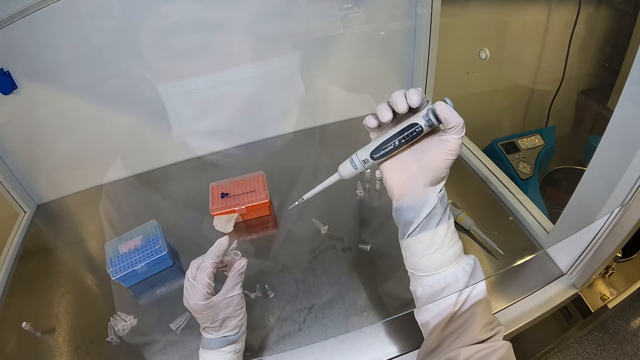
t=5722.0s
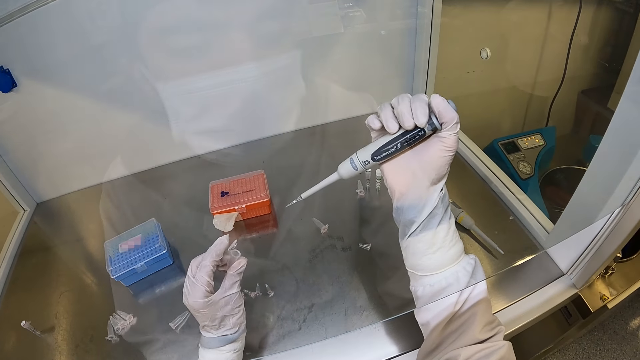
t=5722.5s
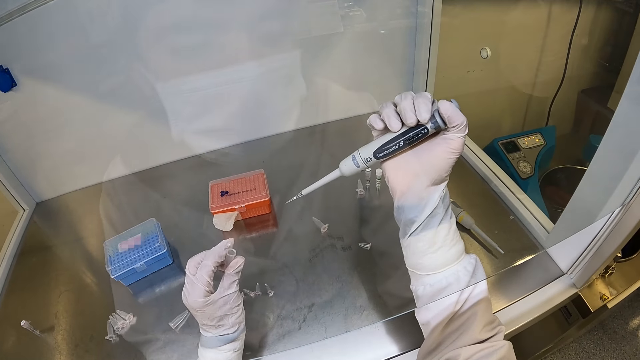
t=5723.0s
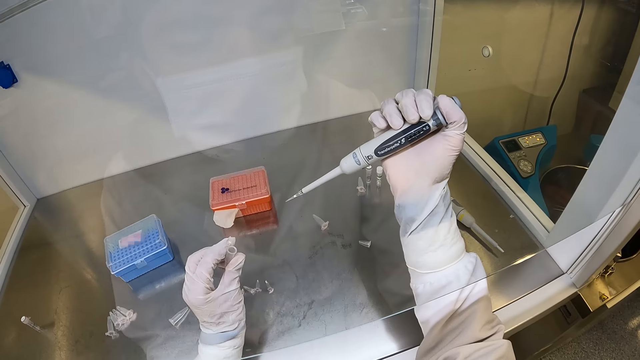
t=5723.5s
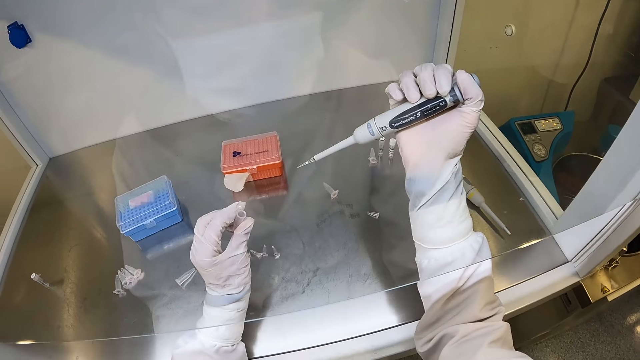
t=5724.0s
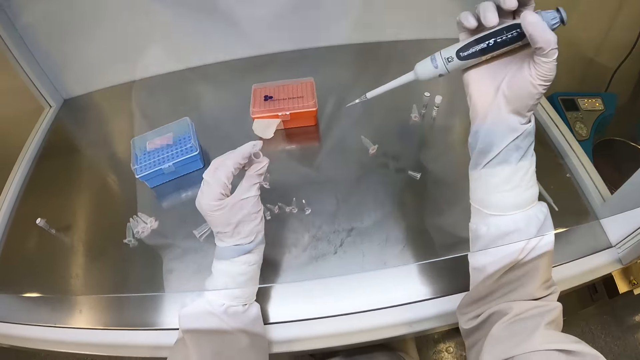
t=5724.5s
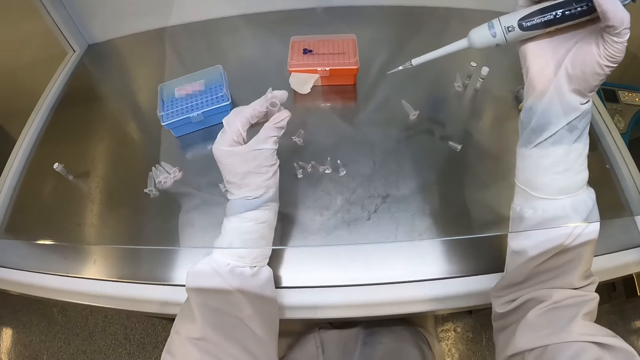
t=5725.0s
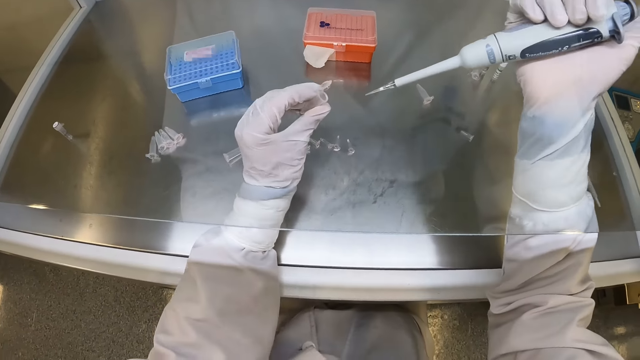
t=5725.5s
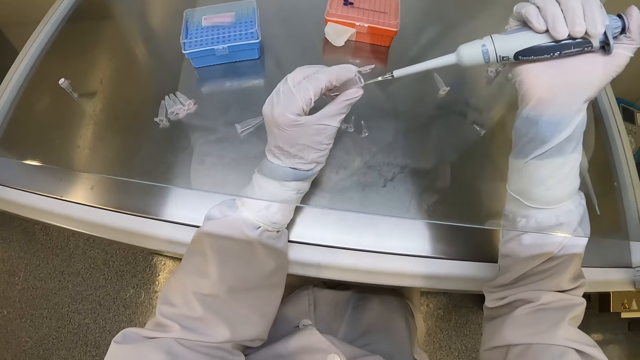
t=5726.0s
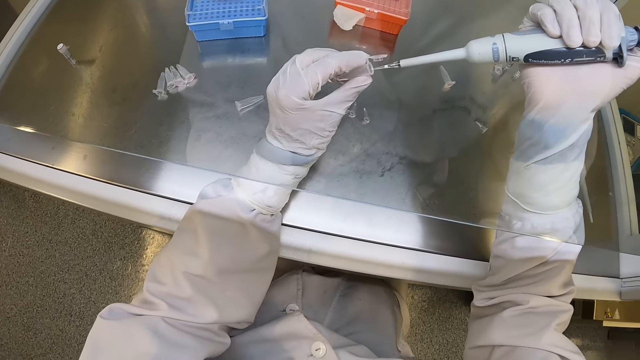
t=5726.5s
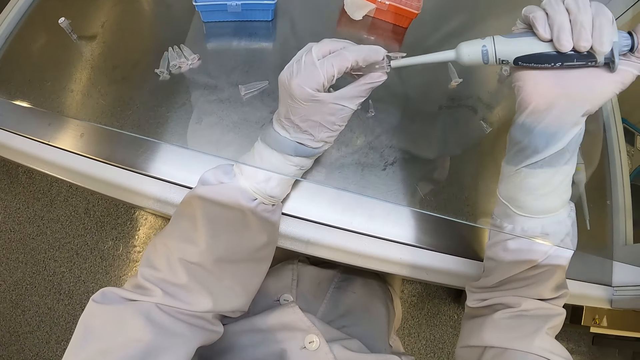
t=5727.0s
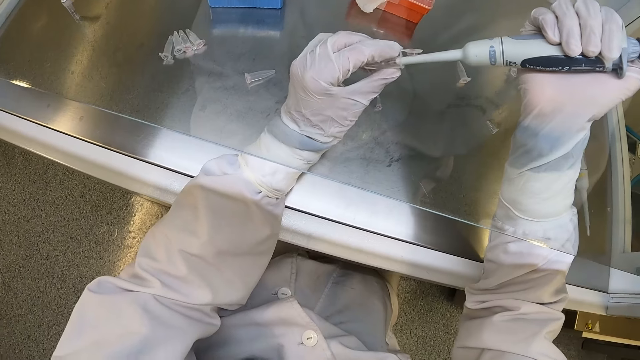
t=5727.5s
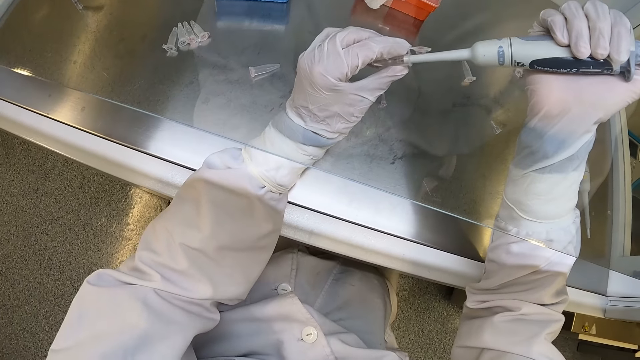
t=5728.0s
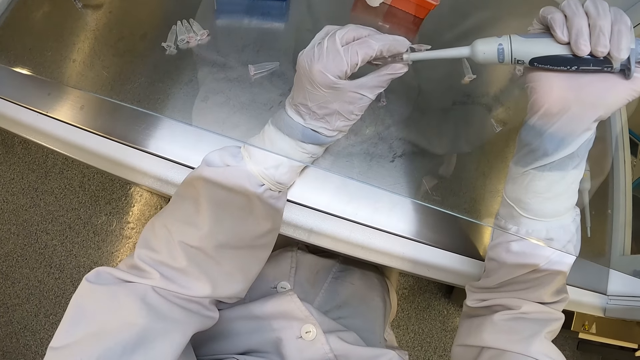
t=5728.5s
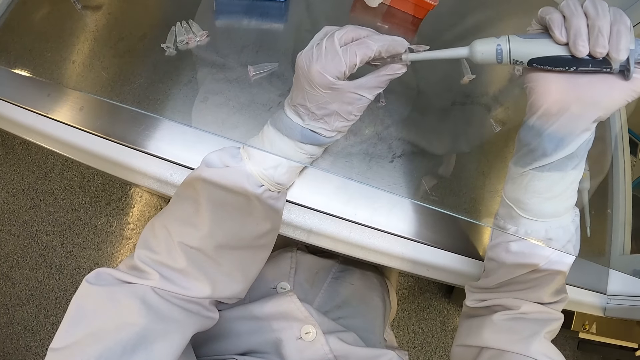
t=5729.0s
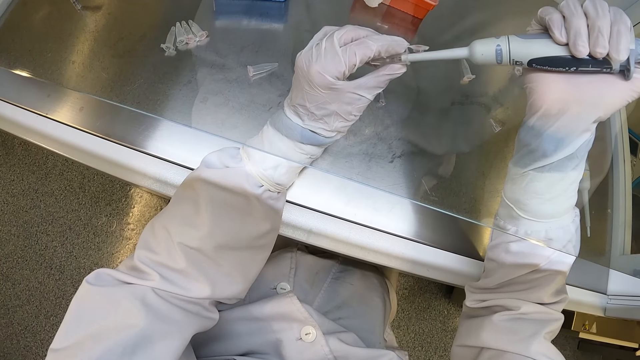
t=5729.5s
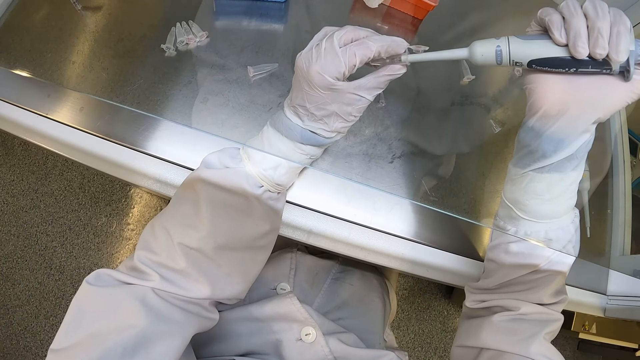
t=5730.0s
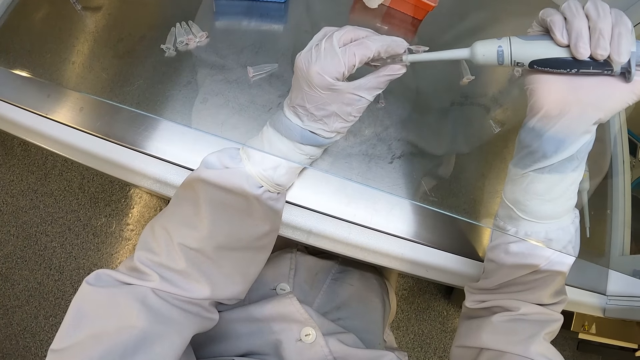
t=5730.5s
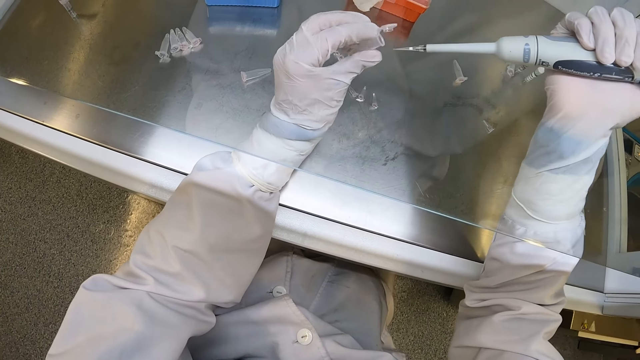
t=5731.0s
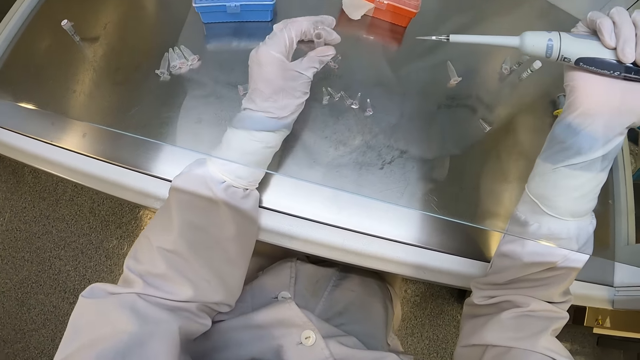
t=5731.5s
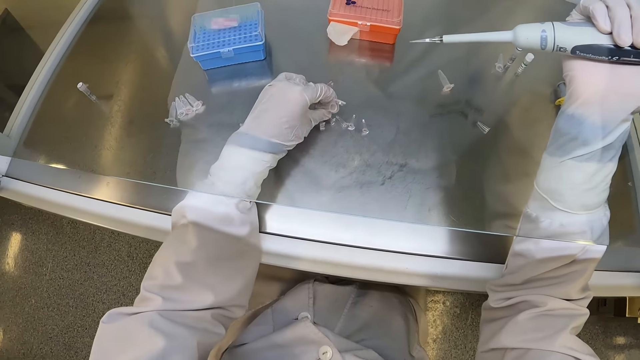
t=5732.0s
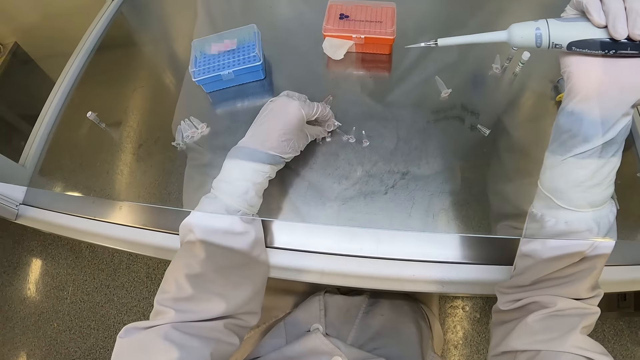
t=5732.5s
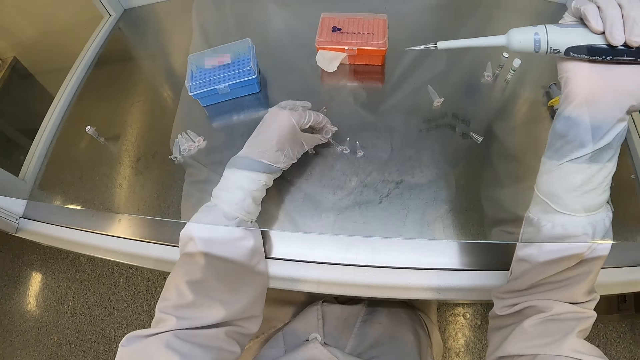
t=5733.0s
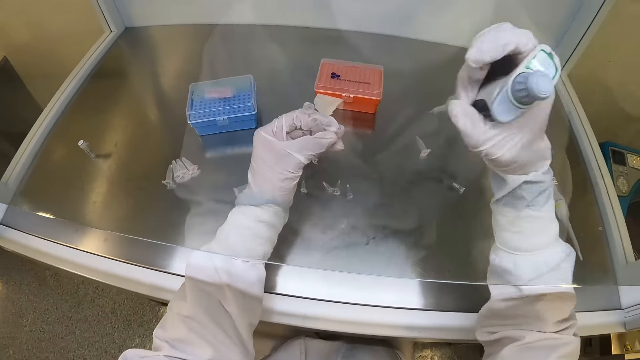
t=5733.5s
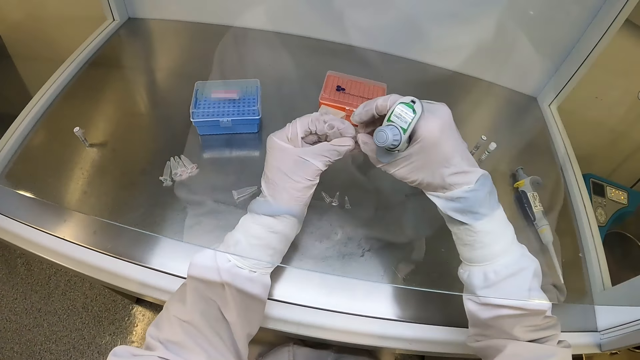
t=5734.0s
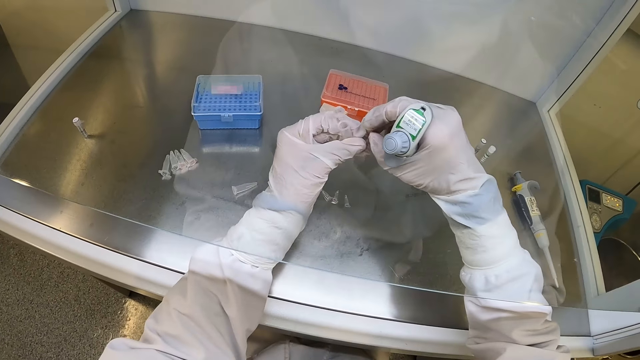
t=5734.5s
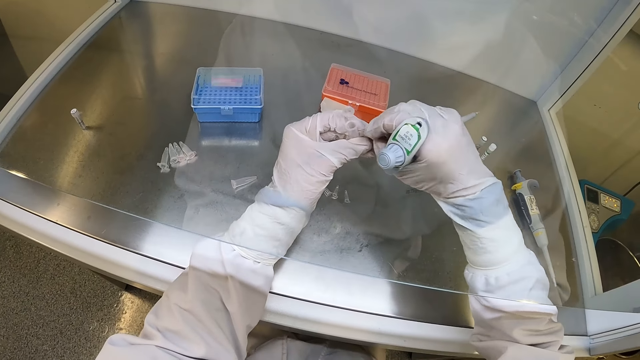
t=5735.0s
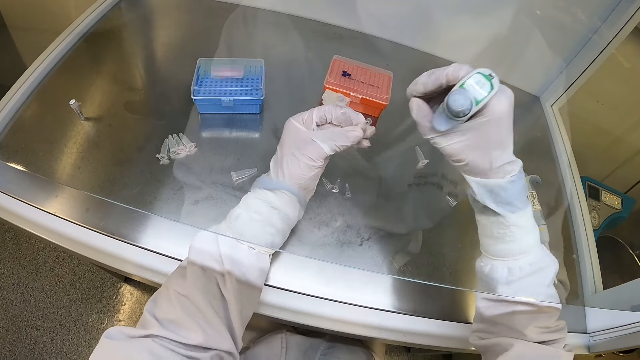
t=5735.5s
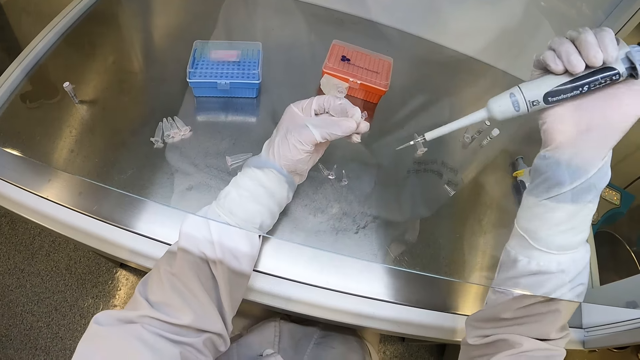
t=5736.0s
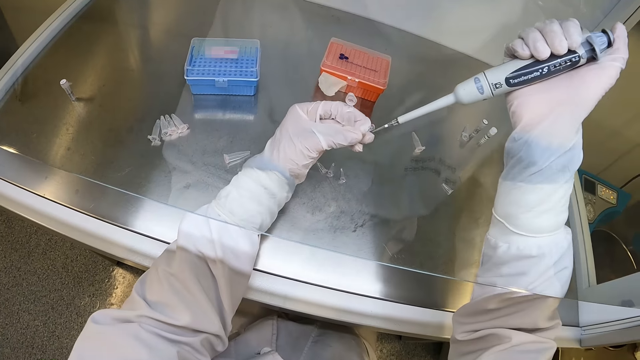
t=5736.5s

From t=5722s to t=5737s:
The camera wearer transfers some syrup into the centrifuge tube from the micropipette in his right hand. He picks up a centrifuge tube from the lab workbench with his left hand. He puts the test tube on the table. He opens the centrifuge tube in his left hand with his right hand.

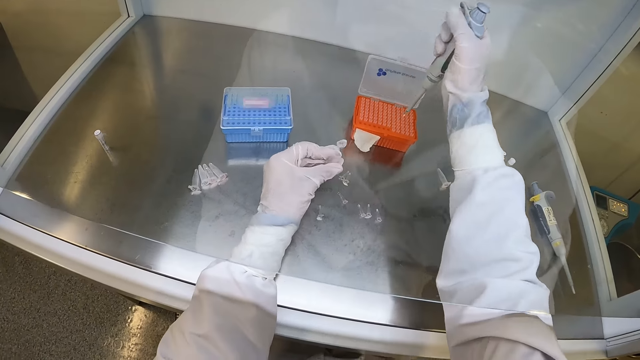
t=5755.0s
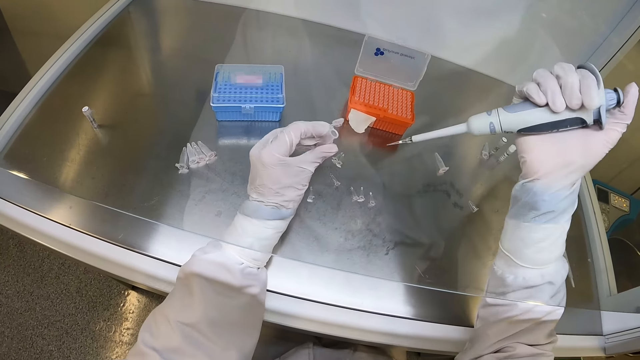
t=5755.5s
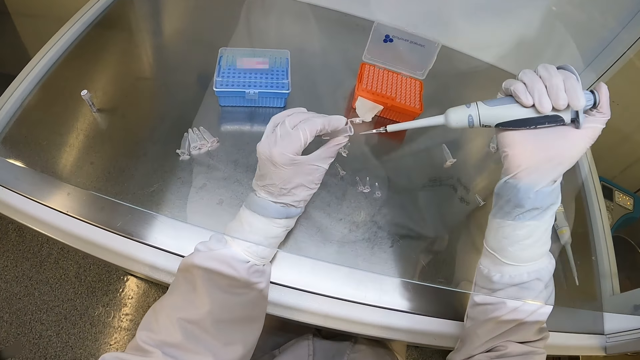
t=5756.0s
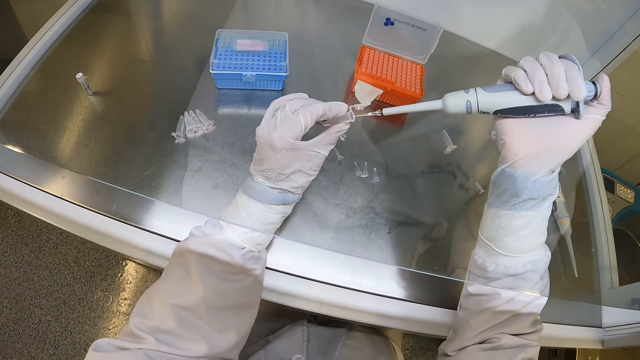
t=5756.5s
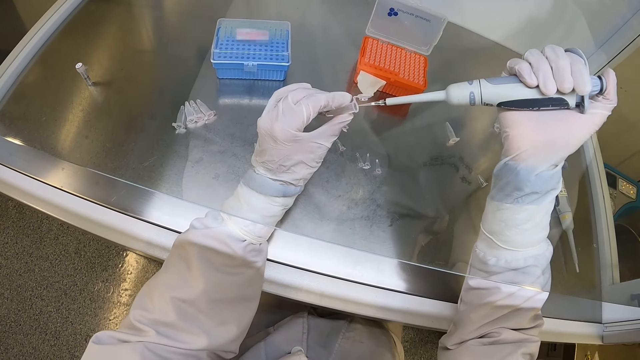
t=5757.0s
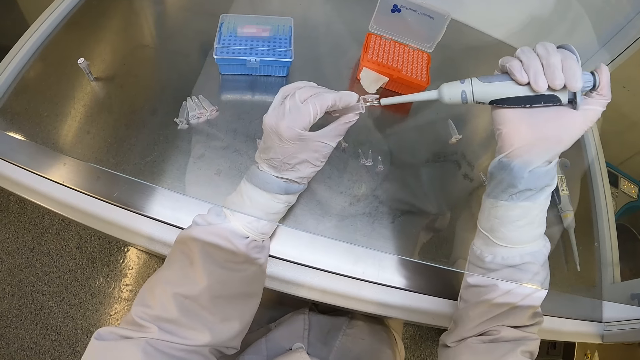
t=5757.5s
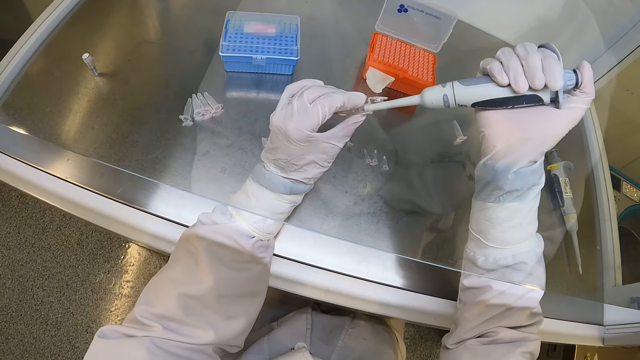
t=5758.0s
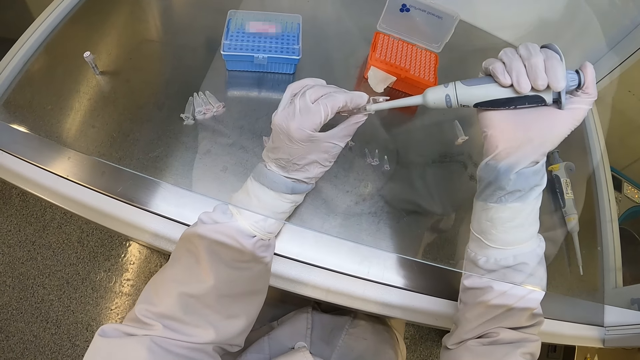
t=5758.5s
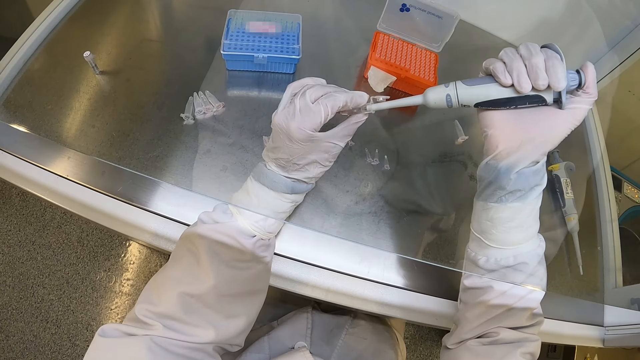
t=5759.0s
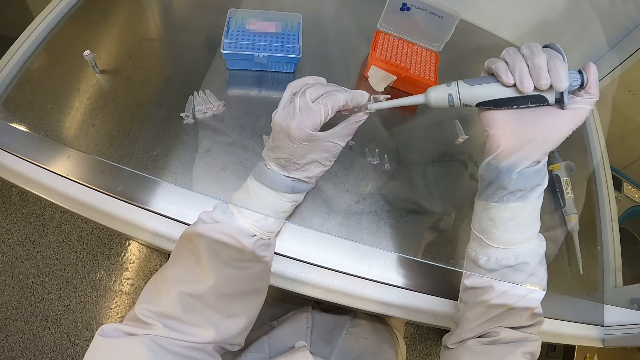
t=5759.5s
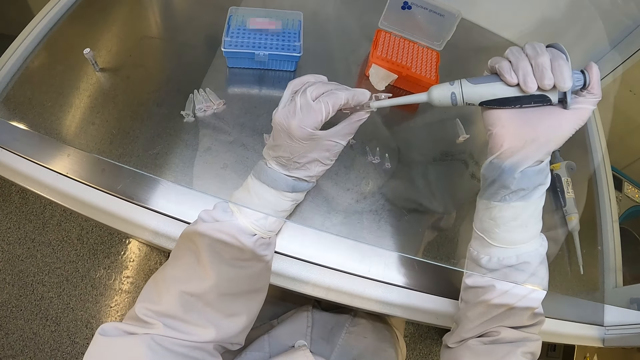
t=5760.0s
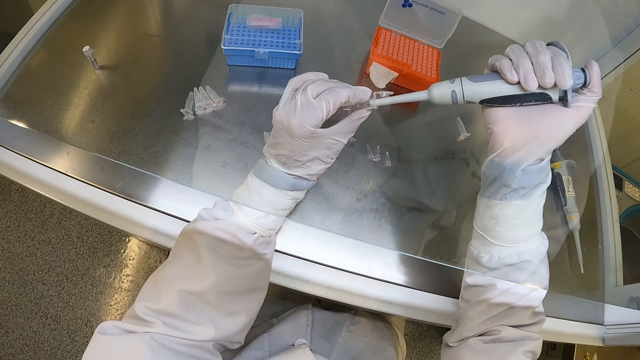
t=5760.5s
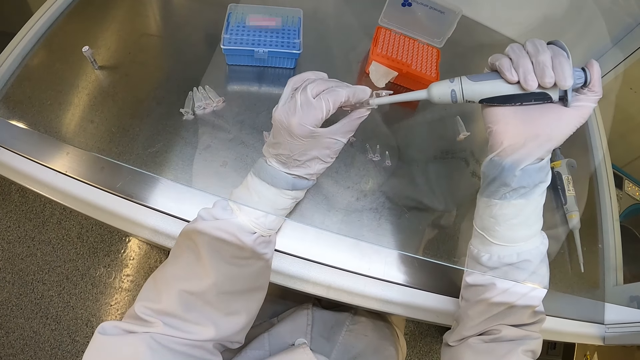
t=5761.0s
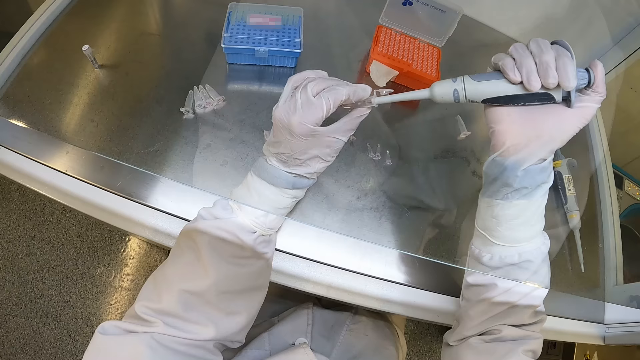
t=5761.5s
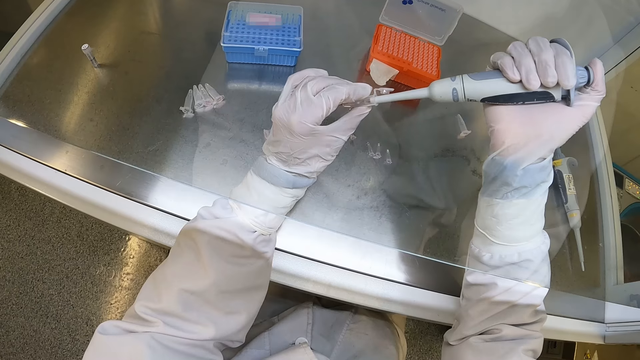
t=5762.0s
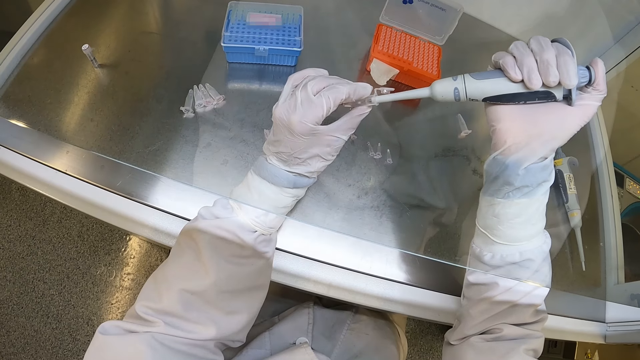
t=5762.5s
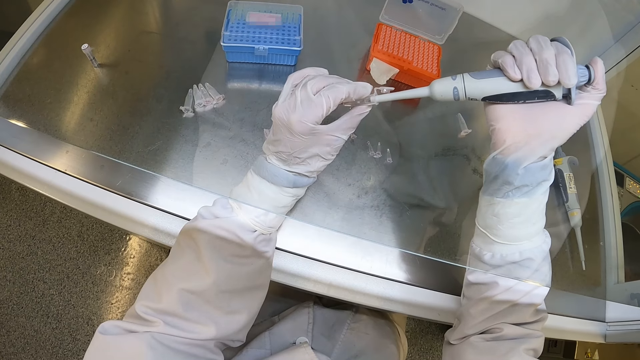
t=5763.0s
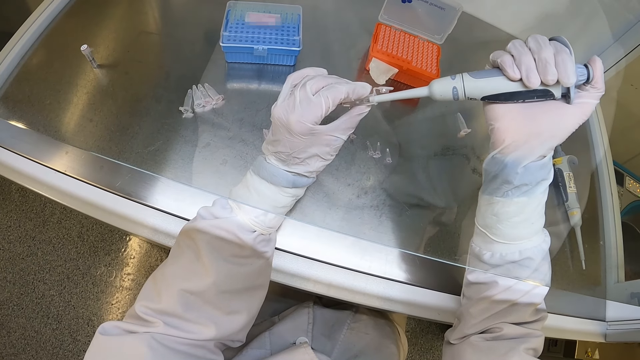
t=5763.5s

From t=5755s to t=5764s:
The camera wearer transfers some syrup into the centrifuge tube from the micropipette in his right hand.
